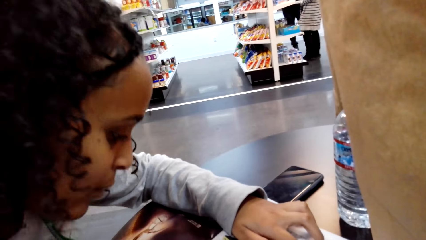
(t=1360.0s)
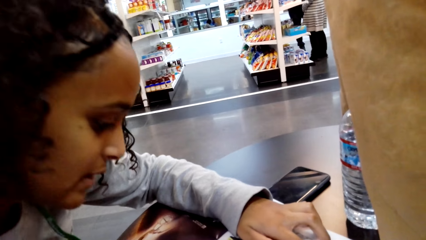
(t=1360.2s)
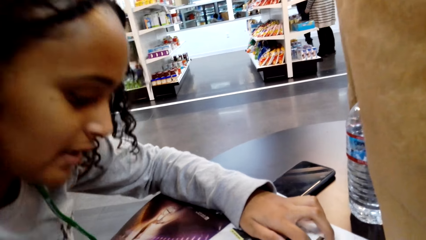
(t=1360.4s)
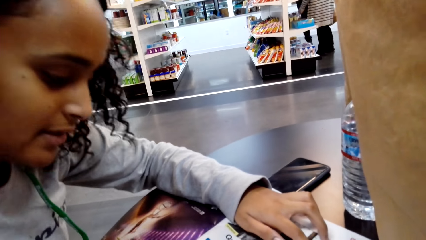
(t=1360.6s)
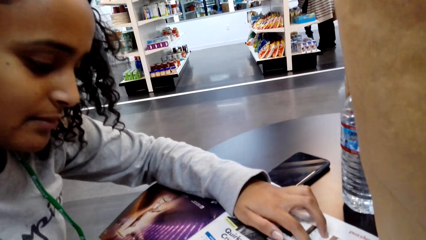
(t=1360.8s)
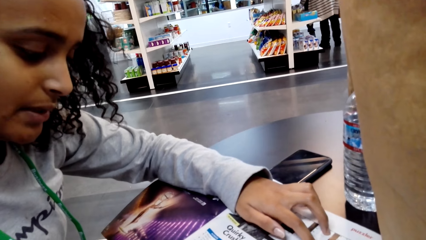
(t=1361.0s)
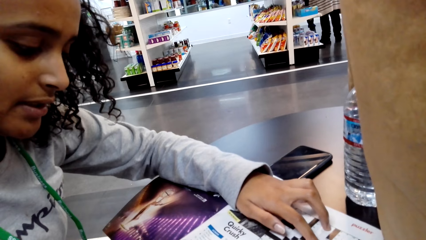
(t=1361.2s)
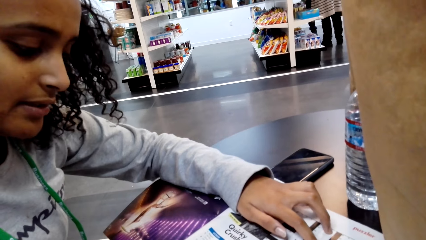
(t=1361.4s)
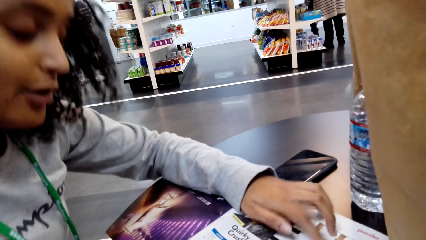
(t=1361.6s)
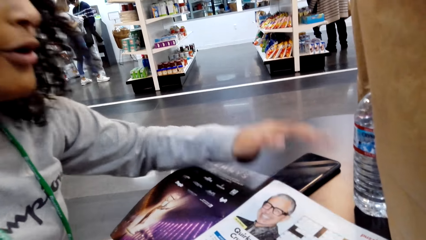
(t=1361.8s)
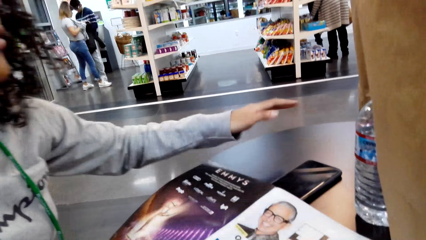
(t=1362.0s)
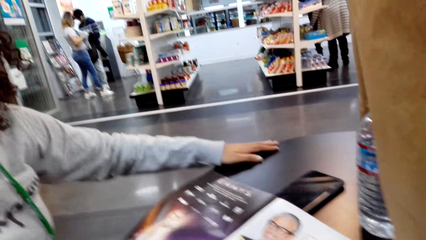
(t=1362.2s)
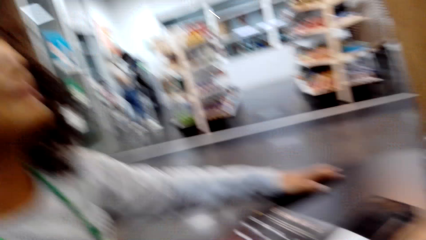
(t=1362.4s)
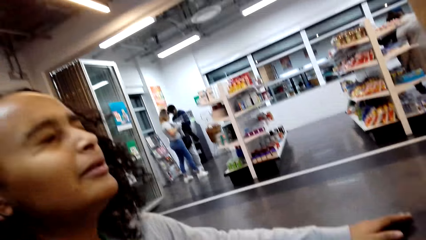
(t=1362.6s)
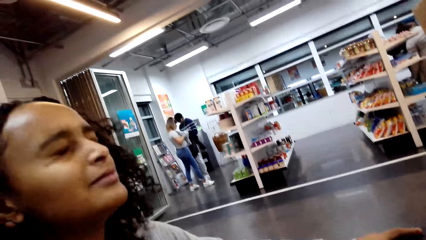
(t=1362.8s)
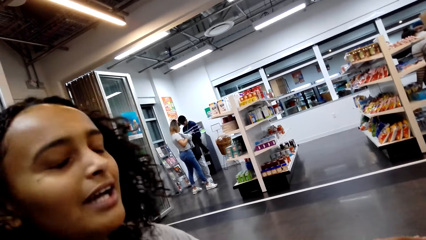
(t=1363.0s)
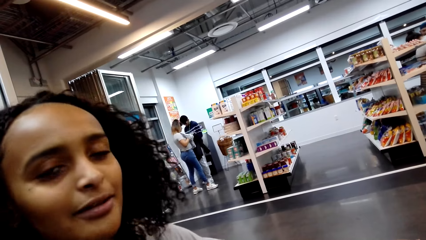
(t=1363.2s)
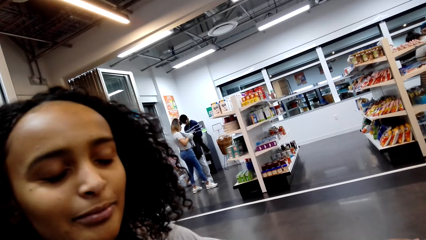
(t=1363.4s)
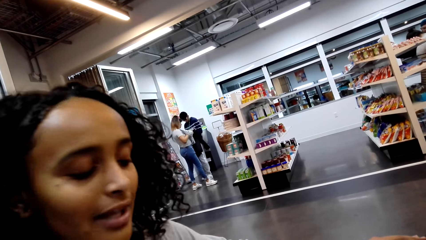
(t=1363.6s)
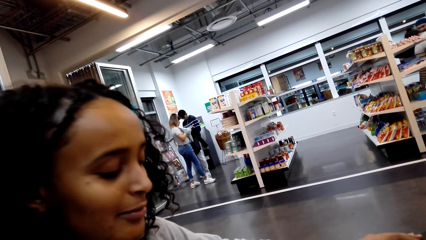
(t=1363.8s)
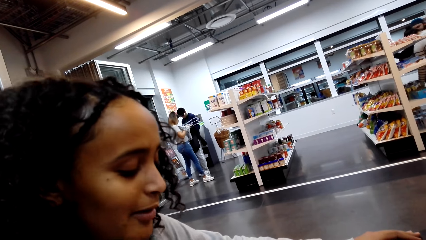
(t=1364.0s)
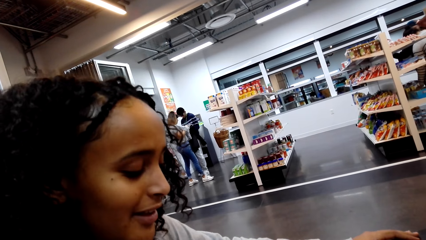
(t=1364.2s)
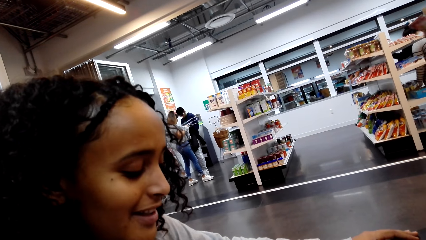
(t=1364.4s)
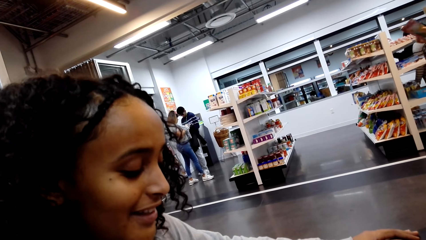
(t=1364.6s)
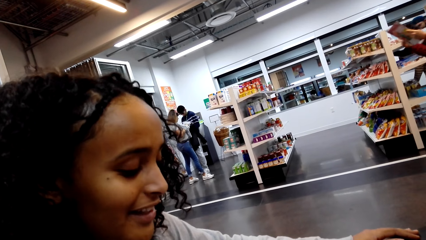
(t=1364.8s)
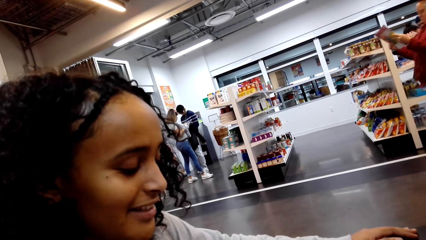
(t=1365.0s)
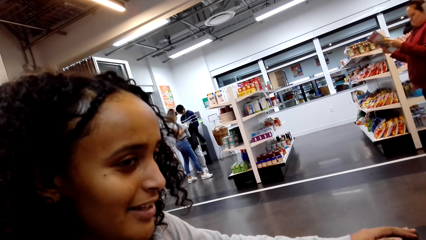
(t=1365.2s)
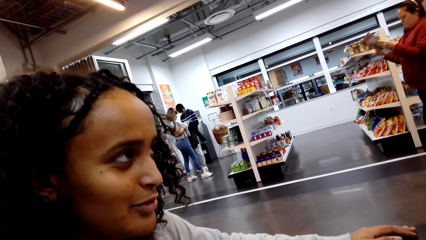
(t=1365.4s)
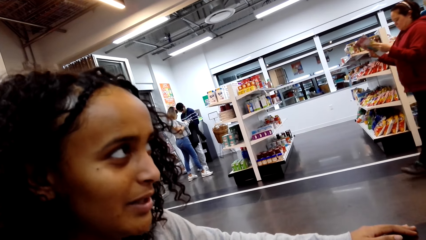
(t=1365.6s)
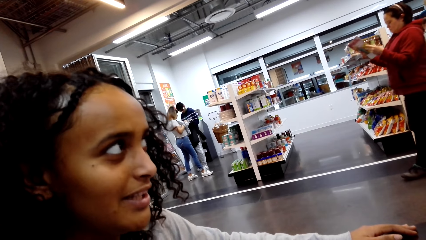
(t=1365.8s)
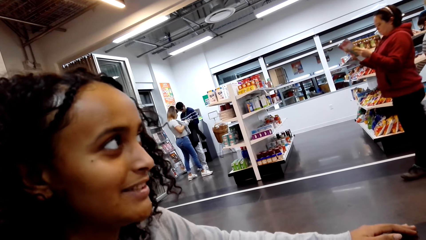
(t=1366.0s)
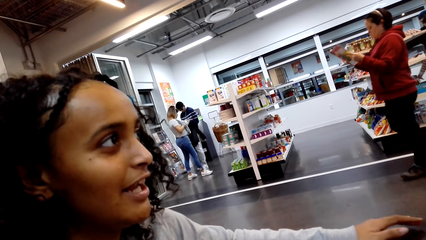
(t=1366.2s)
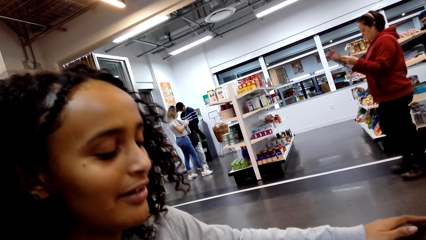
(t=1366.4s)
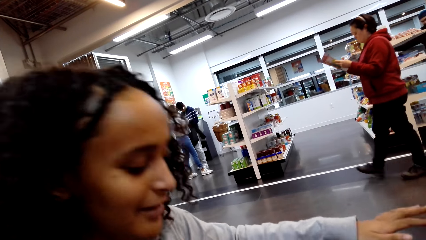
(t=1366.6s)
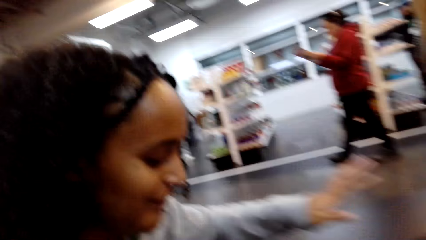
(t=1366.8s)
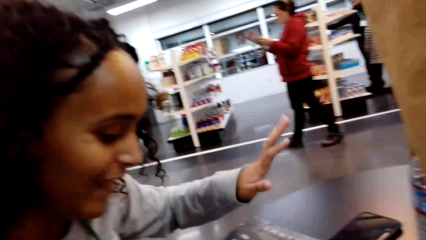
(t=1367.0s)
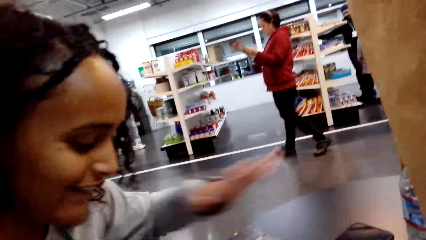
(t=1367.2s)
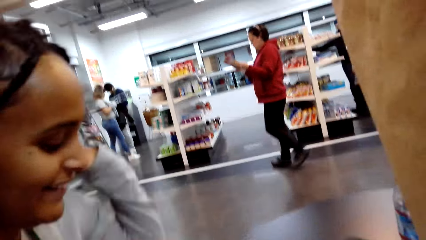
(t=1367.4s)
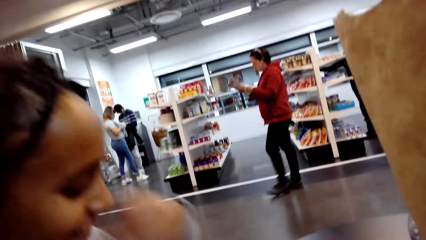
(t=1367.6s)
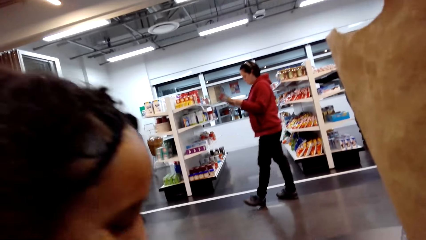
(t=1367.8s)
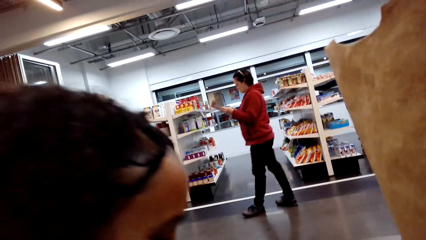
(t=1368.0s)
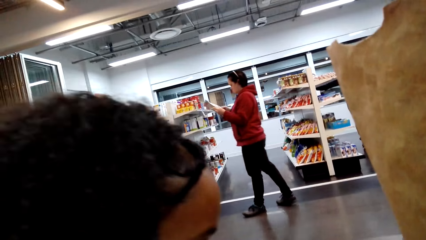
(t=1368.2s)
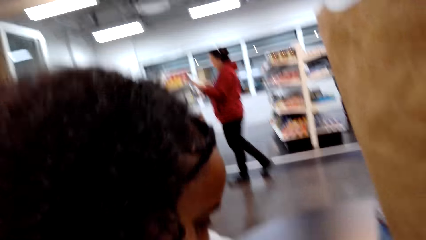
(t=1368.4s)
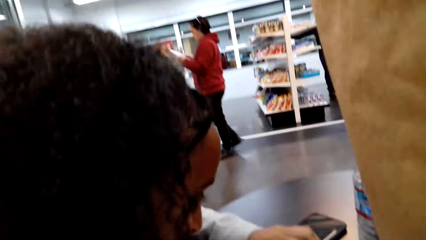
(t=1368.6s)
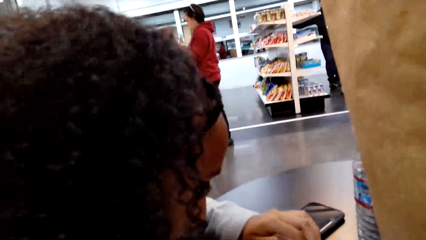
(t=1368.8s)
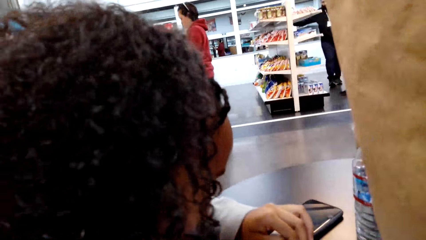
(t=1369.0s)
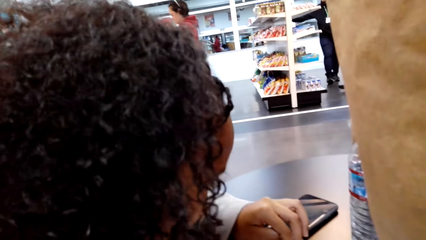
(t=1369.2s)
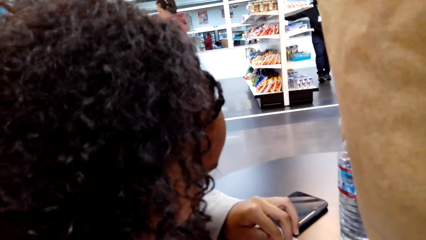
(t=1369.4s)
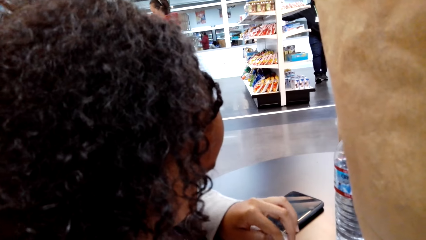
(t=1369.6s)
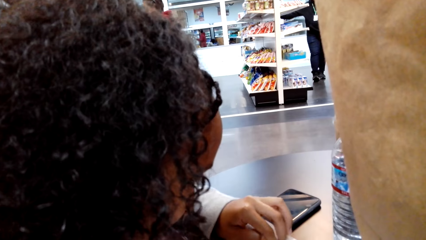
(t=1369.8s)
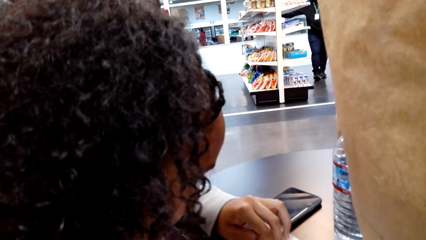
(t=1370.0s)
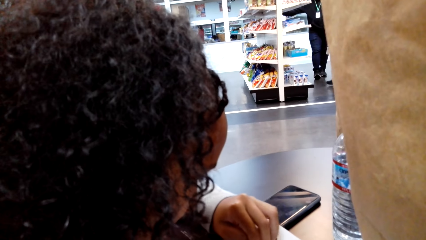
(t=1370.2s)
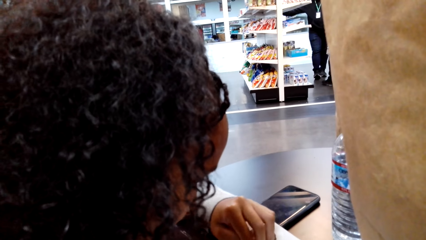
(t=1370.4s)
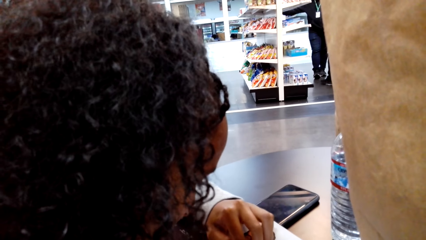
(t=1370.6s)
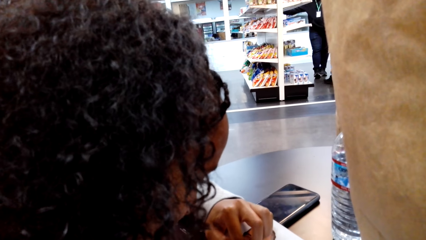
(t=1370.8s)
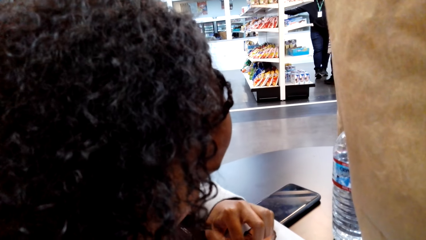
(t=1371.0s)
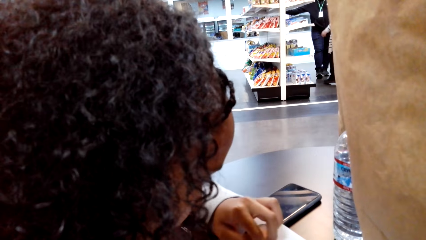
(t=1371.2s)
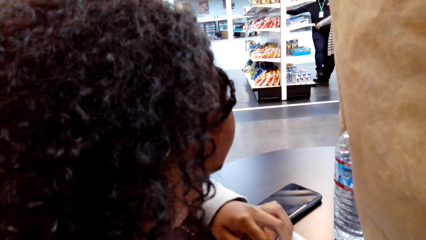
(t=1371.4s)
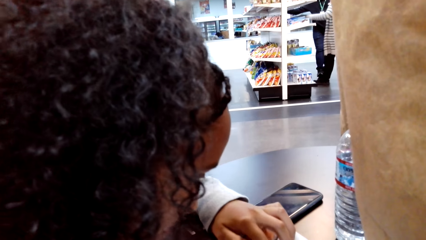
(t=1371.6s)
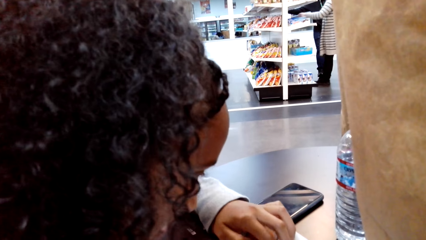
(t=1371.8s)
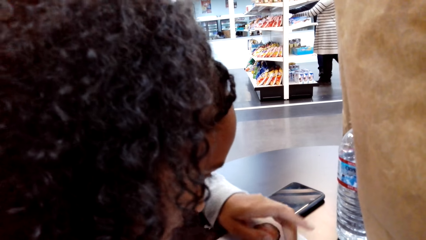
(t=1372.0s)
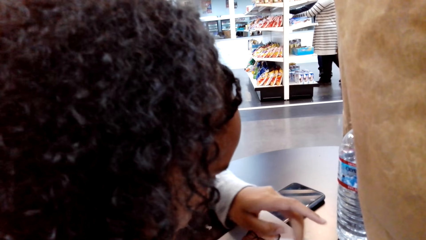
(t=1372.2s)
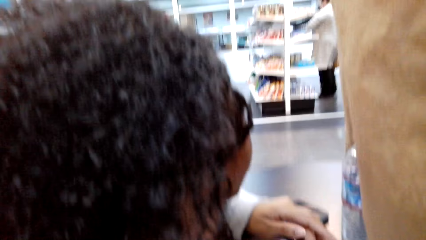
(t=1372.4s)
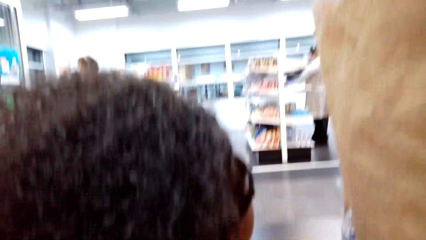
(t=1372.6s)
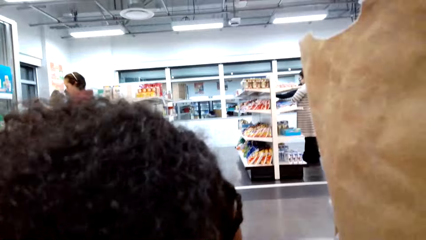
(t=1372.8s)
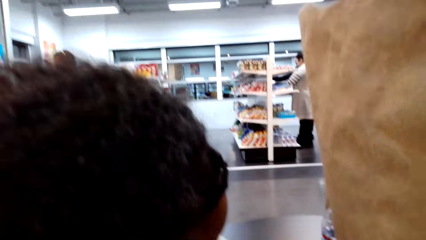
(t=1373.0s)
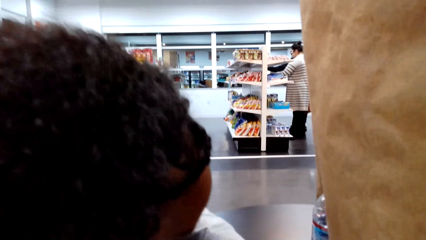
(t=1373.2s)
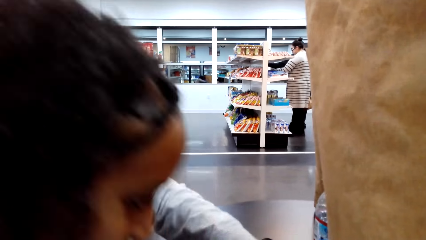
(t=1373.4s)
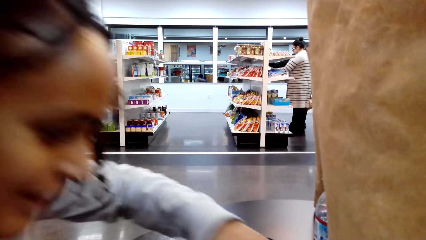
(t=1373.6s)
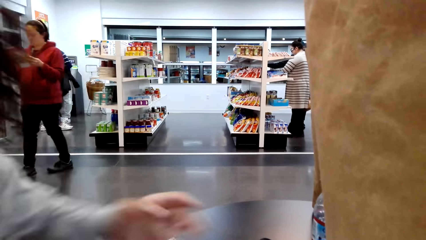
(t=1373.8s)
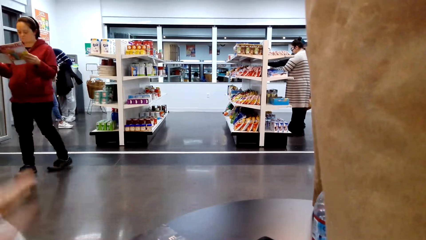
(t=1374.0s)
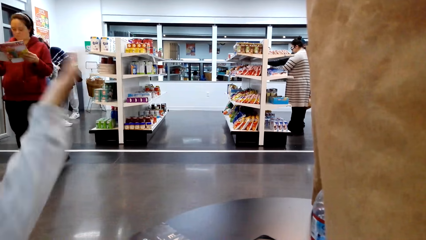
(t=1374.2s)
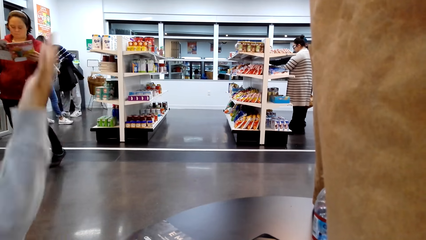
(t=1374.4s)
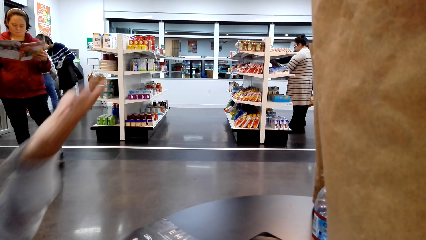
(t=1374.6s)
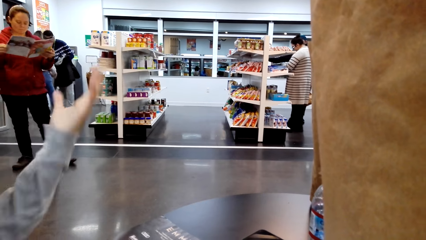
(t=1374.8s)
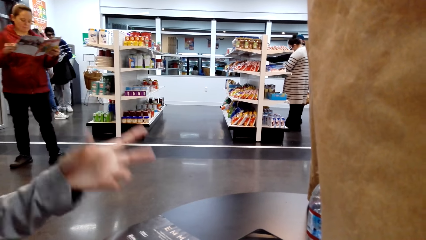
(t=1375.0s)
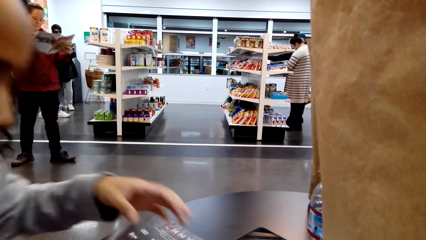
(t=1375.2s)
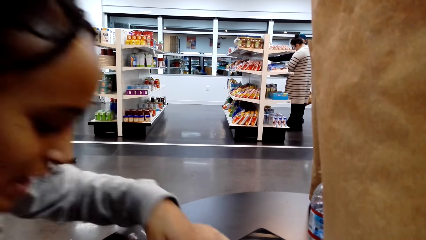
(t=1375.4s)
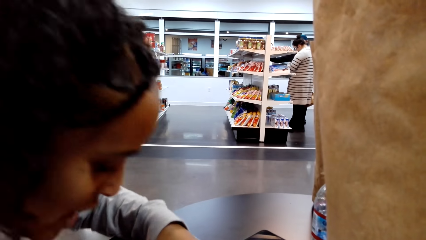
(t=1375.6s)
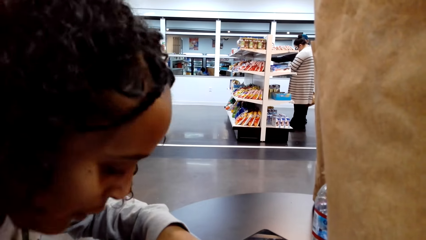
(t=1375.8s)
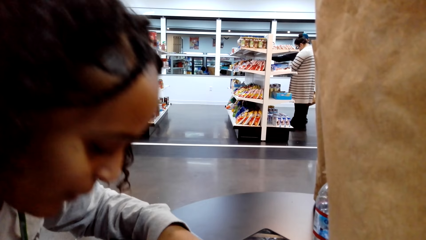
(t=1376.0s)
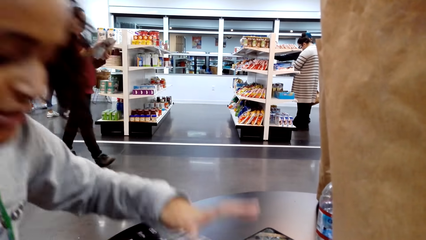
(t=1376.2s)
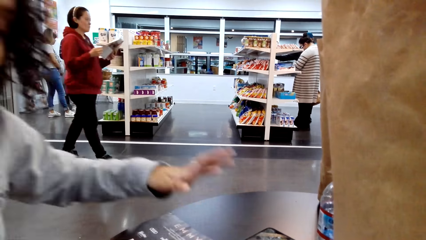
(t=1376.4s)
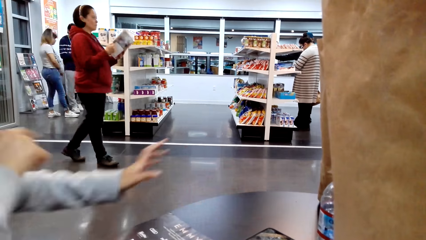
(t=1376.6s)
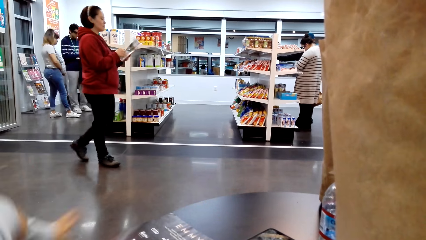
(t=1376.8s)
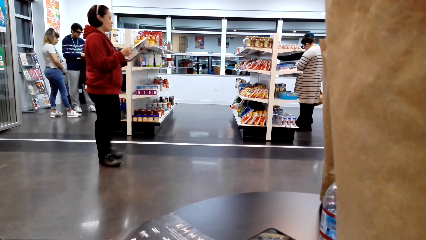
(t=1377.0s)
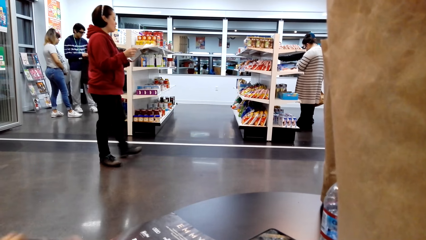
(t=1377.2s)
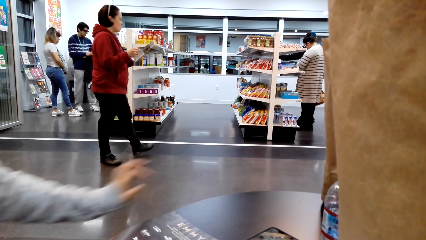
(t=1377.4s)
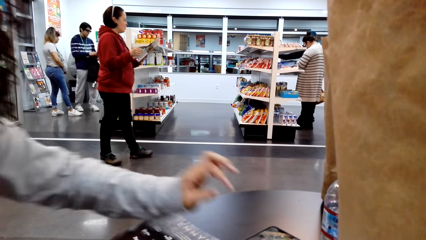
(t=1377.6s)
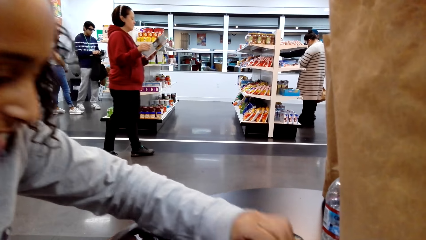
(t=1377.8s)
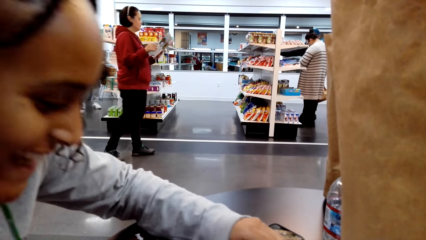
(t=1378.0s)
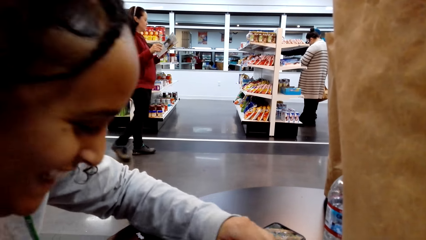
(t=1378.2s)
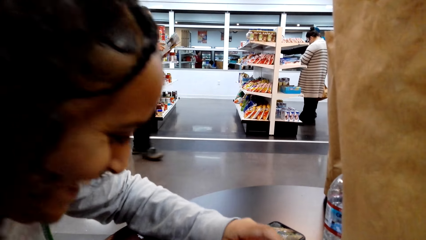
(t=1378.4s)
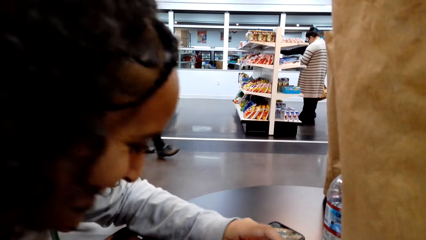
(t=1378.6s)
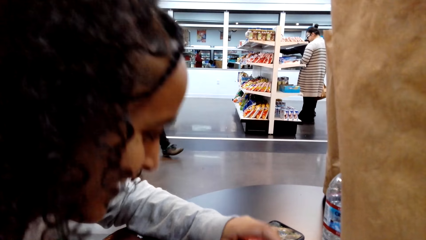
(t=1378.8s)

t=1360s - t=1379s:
A lady talks. The lady moves her hair. The lady reads the magazine. The lady waves her left hand. The lady reads the magazine. The lady speaks with gestures.
